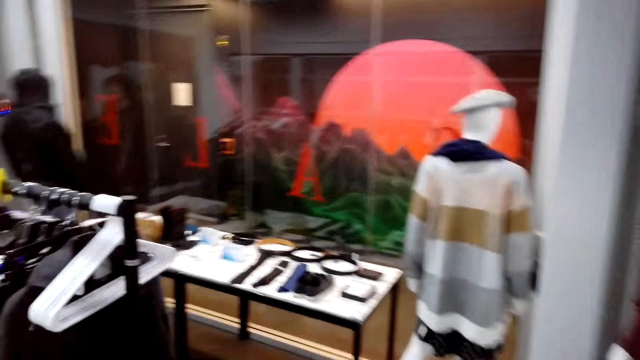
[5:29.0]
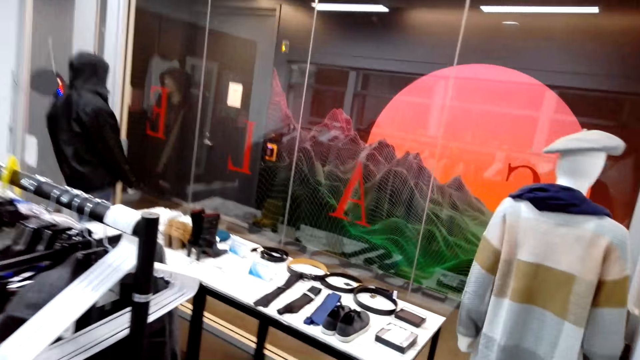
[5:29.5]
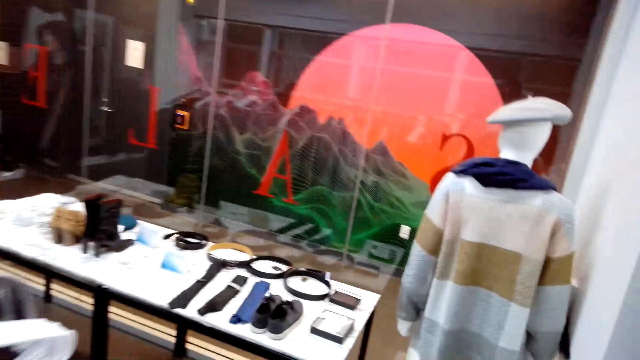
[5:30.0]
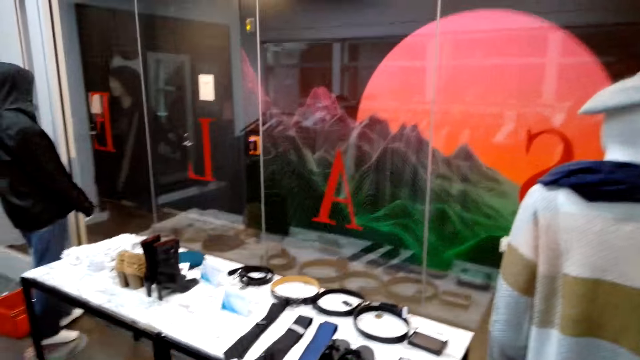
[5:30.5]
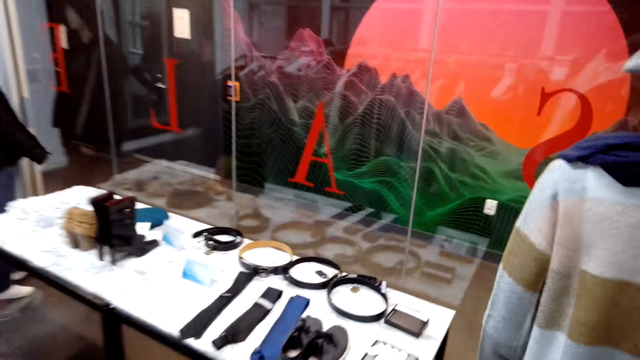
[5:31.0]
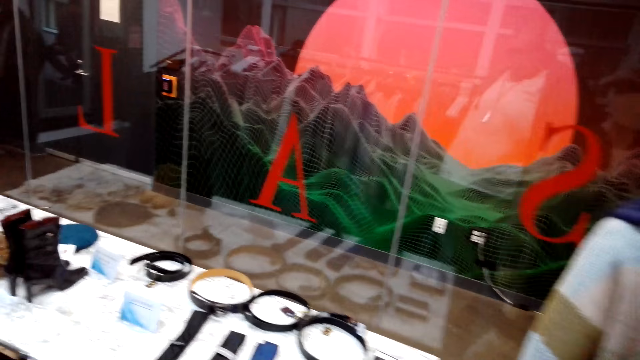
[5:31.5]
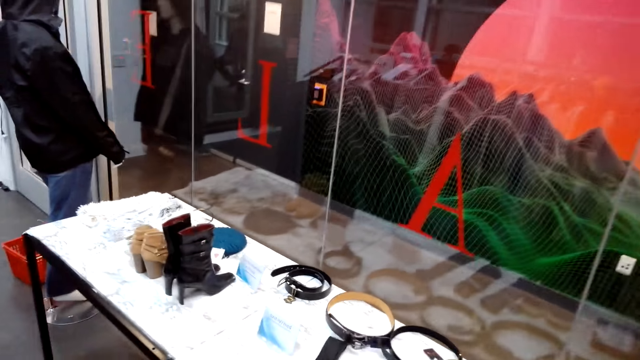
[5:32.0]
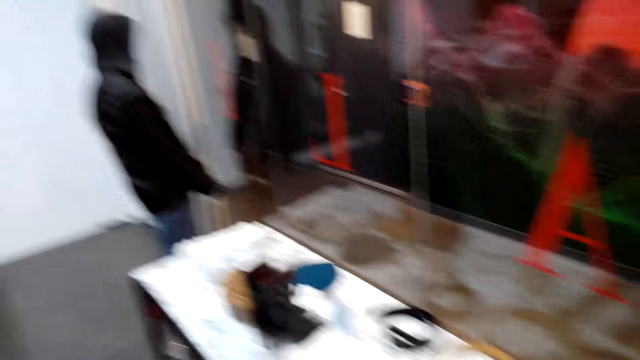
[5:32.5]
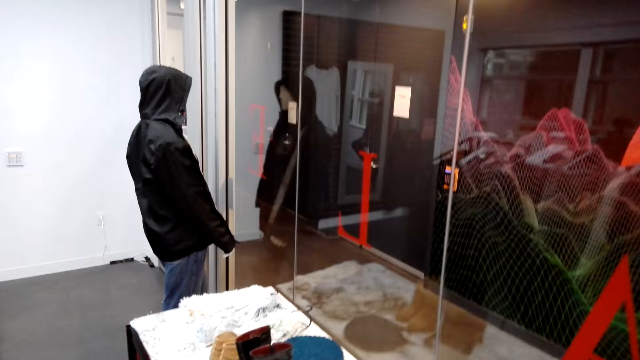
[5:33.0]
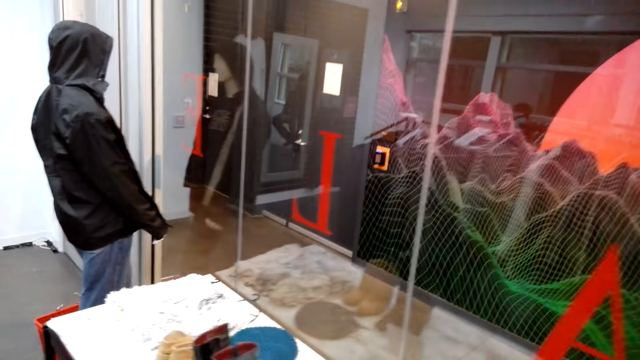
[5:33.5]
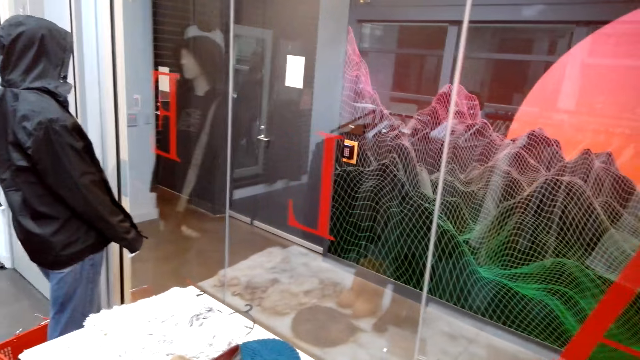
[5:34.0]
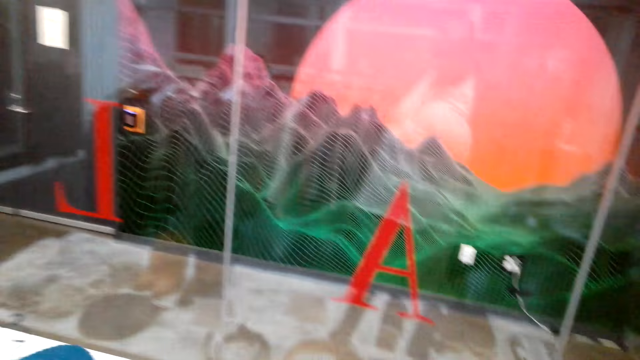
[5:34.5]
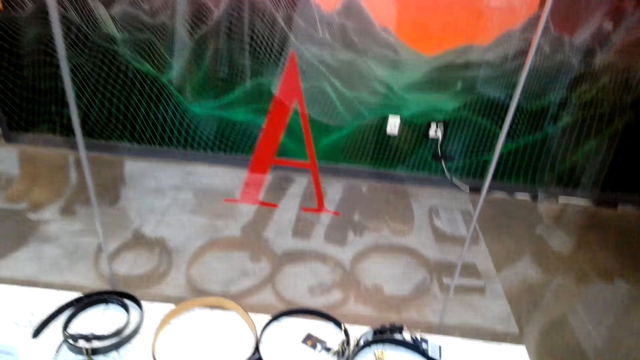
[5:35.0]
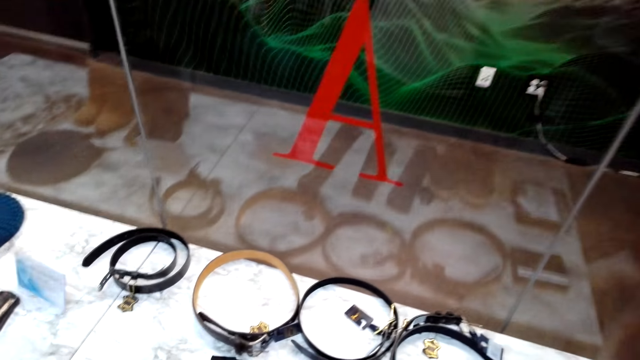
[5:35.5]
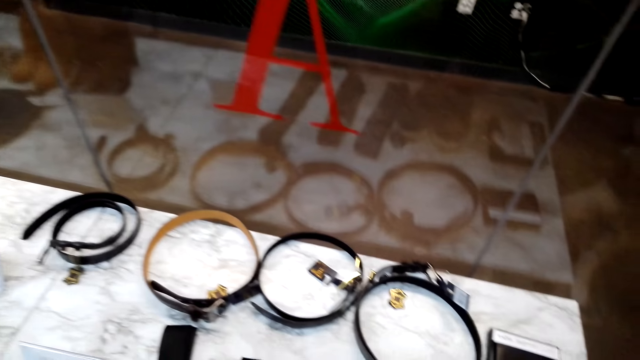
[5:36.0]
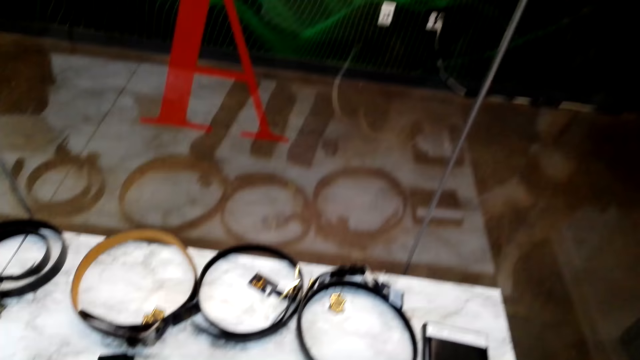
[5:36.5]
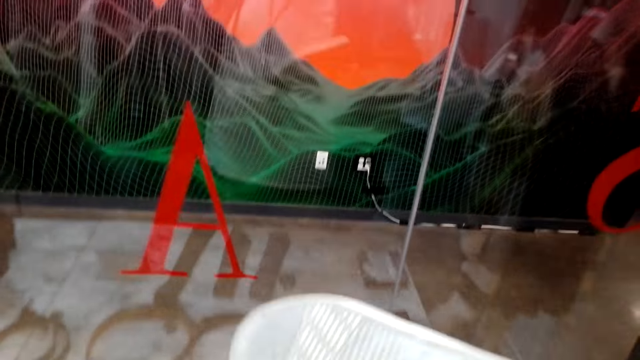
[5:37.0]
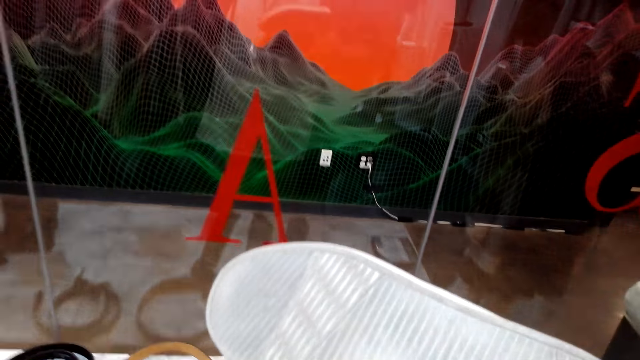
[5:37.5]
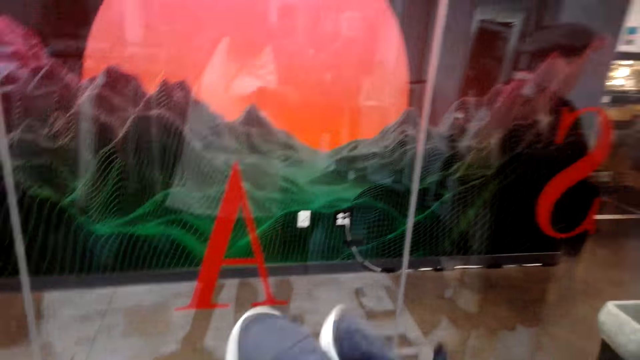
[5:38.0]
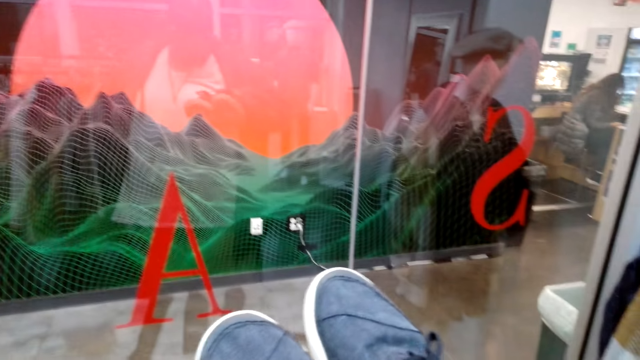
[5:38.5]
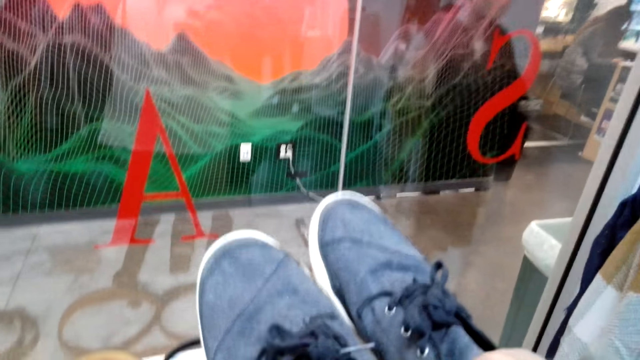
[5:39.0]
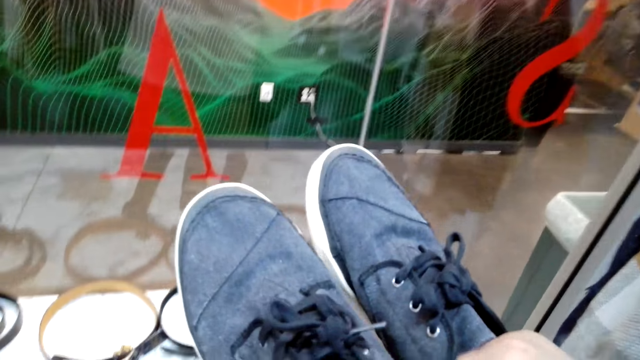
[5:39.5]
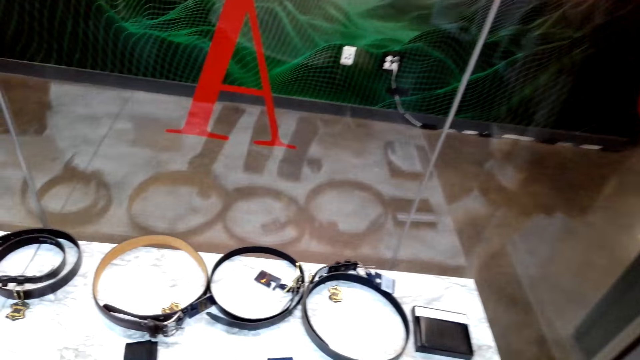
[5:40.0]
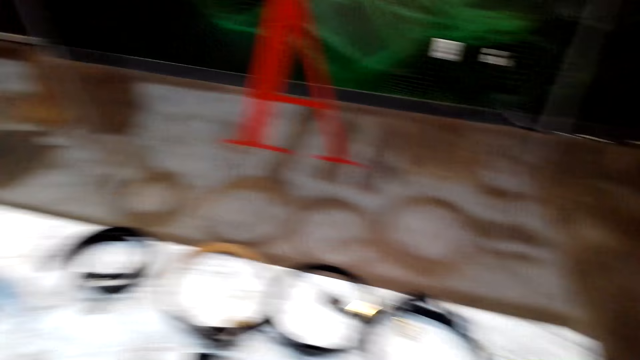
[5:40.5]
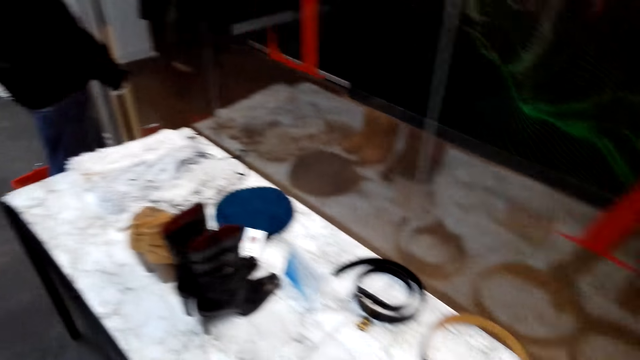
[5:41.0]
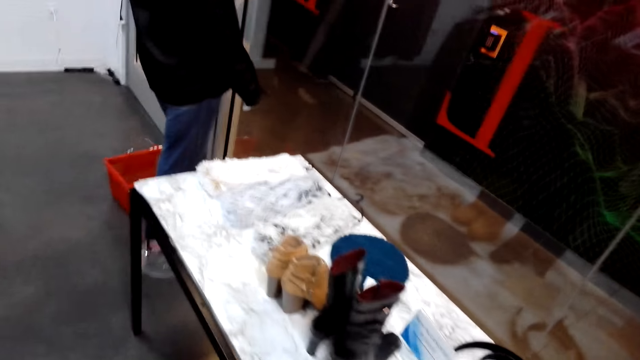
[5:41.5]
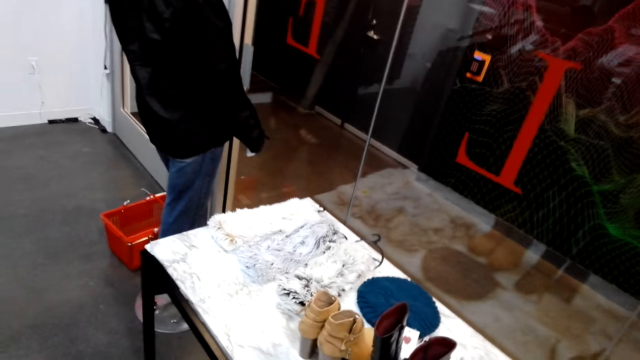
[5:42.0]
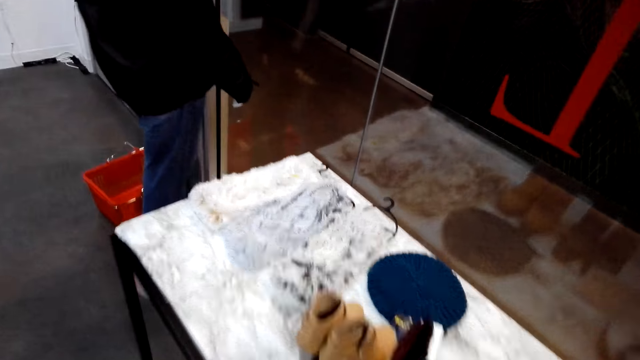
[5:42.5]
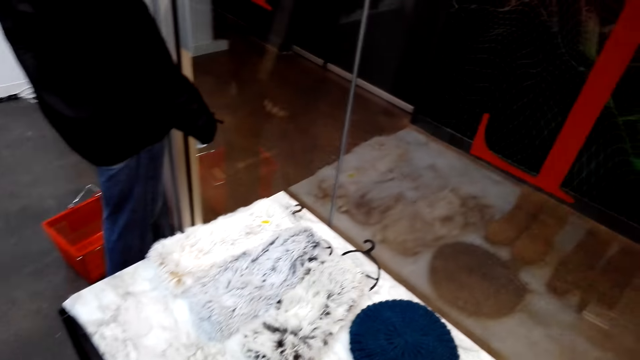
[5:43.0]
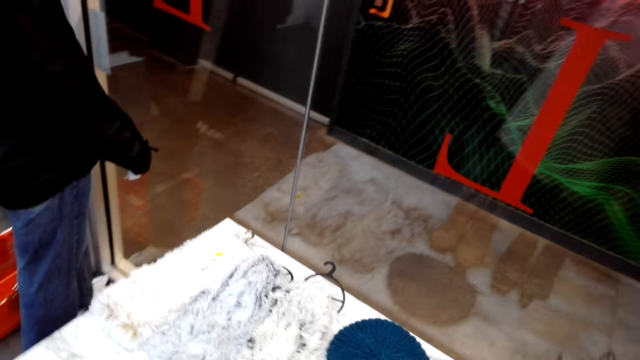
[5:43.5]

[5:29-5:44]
The camera wearer talks to an attendant. The attendant talks to the camera wearer. The camera wearer talks to the attendant and grabs a pair of shoes. They converse with the attendant, hold the pair of shoes, and look at the shoes. They put the shoes back on the display rack. They gaze at items on the display rack. They walk and look around.

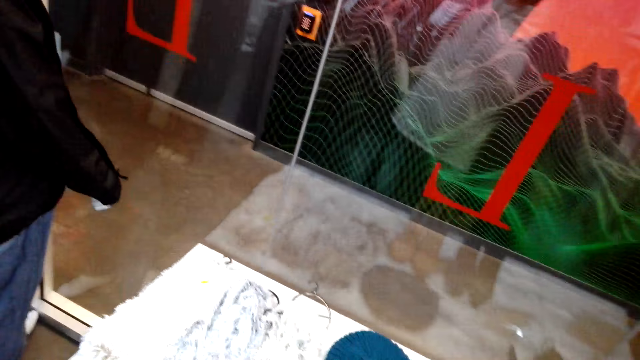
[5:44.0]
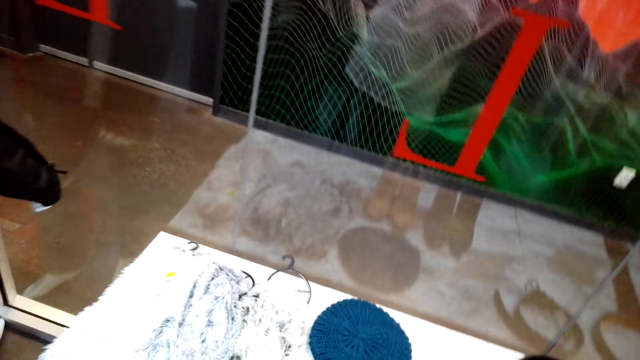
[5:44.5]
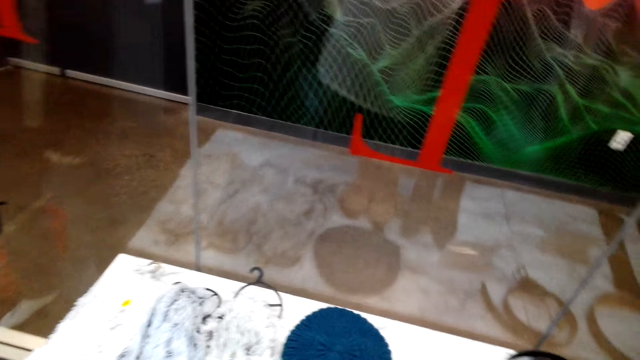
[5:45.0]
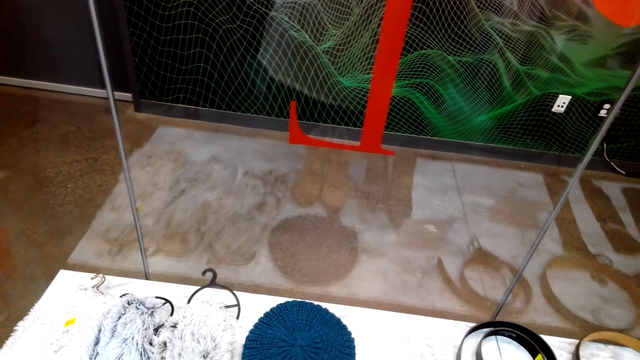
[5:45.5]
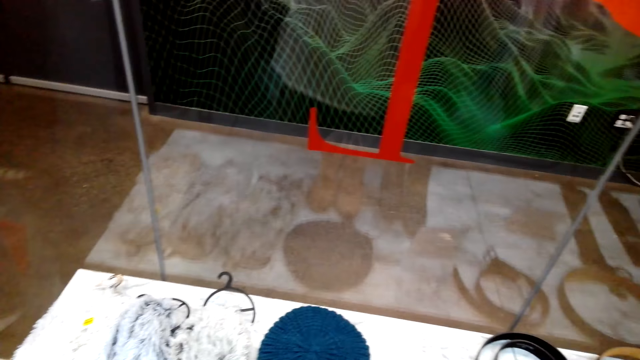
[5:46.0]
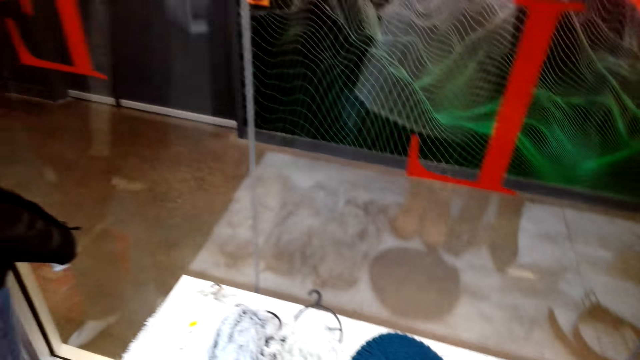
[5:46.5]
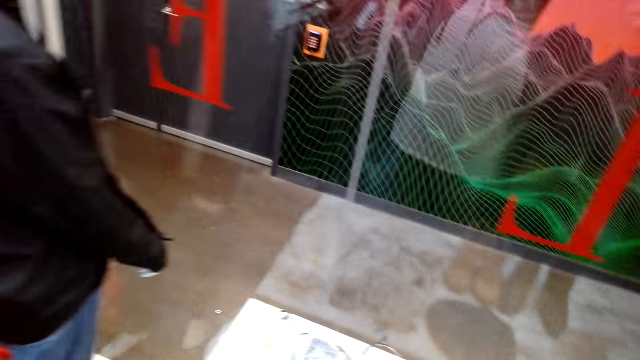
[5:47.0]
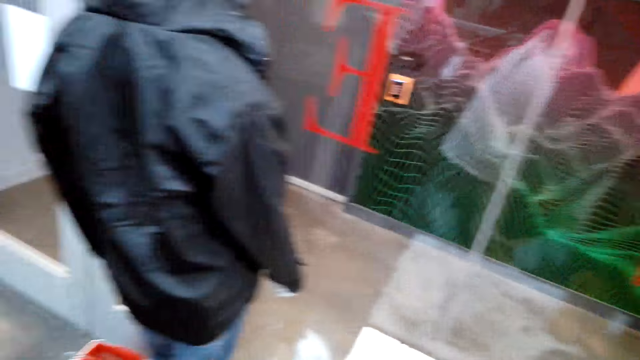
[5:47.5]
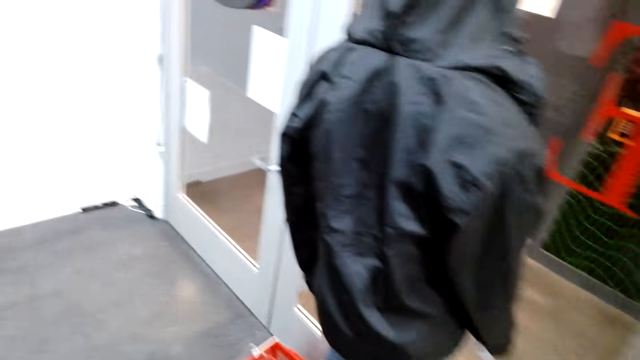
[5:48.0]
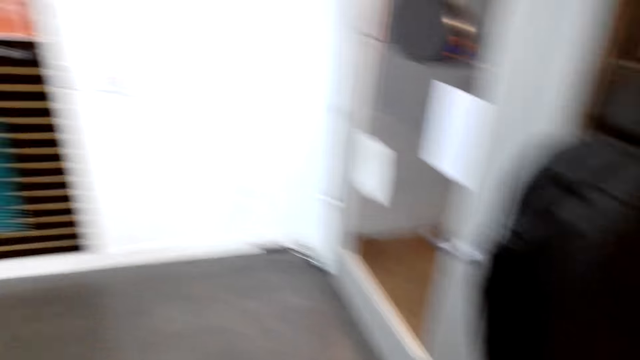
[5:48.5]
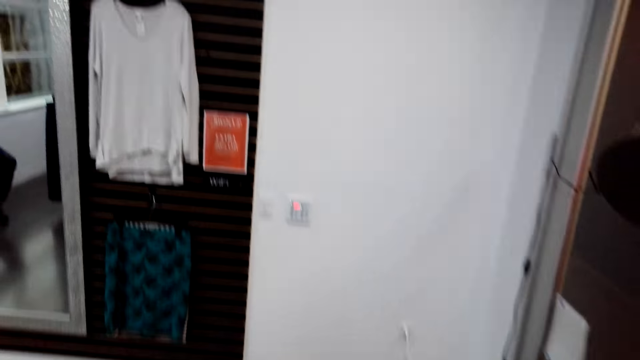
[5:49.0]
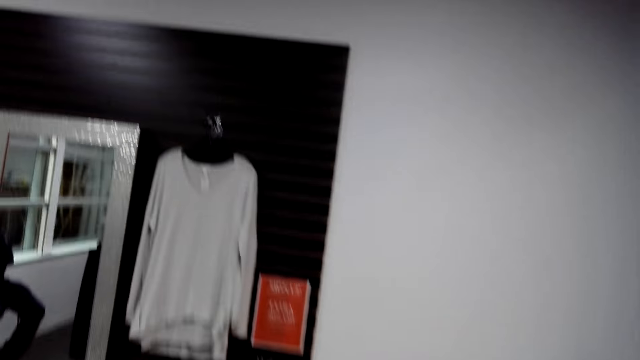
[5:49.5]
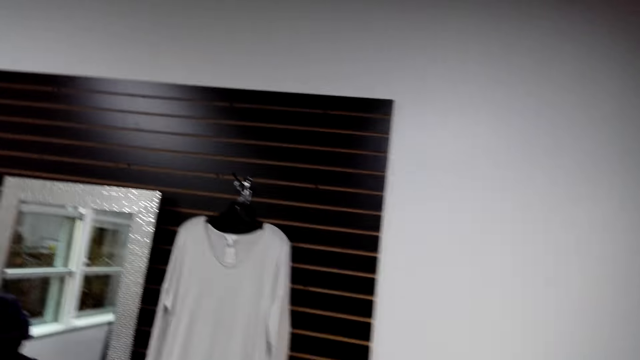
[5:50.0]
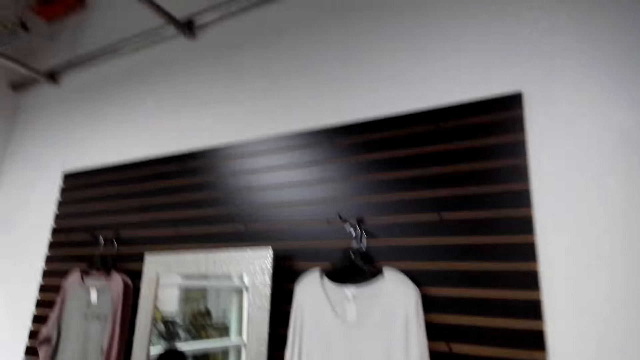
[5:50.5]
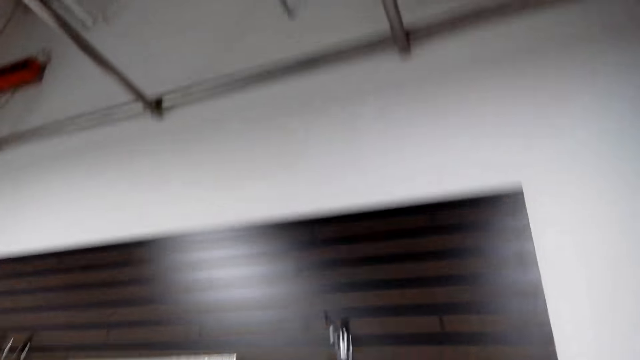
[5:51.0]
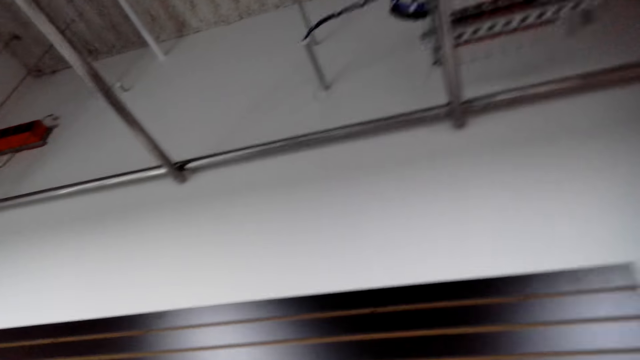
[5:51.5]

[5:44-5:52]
The camera wearer walks towards the front mirror. They gaze at clothes on the wall. They look up.
